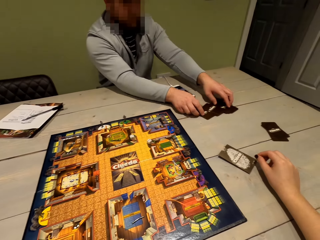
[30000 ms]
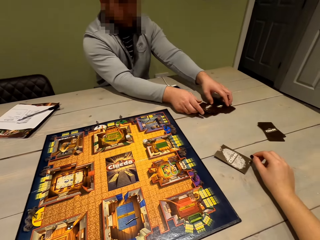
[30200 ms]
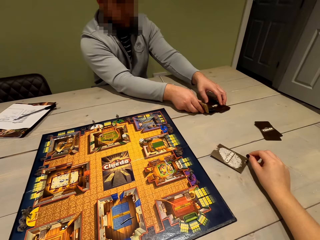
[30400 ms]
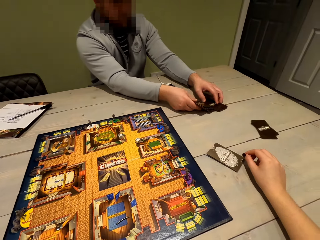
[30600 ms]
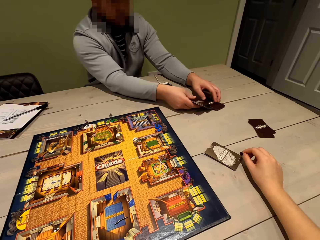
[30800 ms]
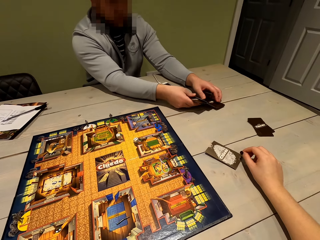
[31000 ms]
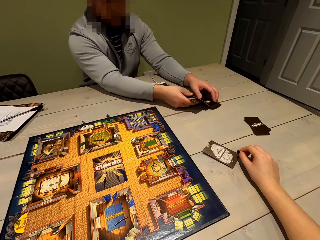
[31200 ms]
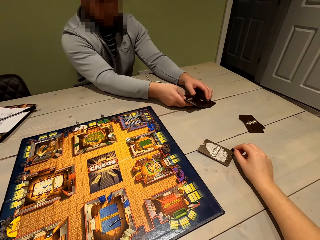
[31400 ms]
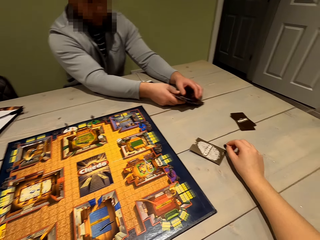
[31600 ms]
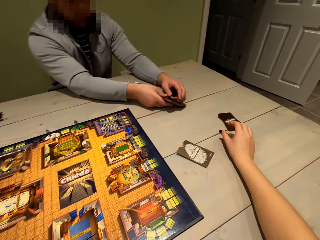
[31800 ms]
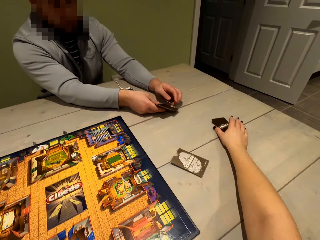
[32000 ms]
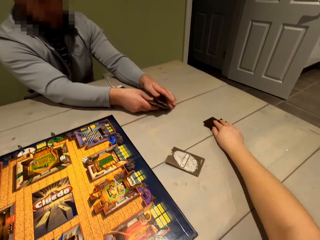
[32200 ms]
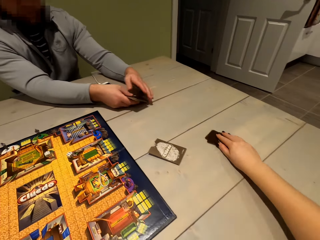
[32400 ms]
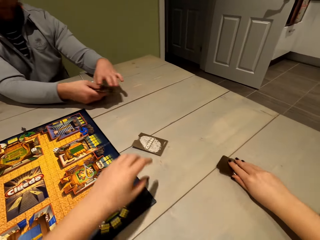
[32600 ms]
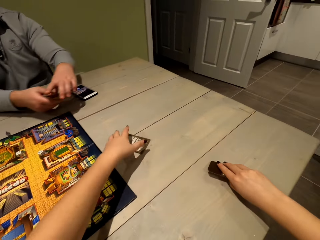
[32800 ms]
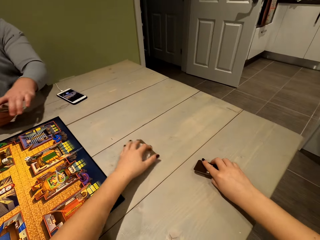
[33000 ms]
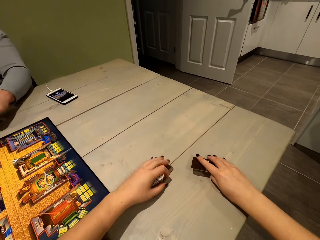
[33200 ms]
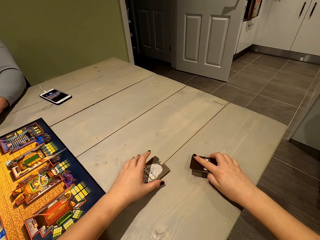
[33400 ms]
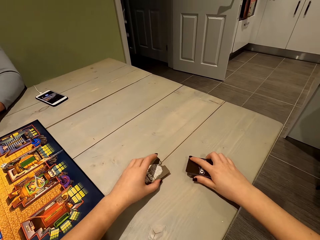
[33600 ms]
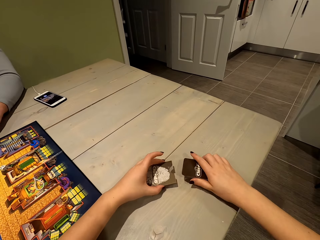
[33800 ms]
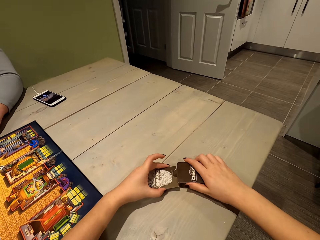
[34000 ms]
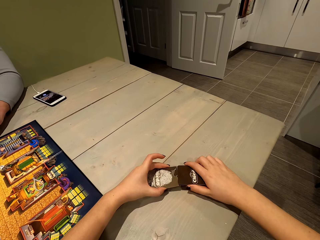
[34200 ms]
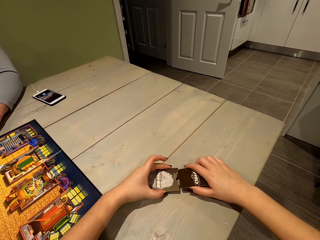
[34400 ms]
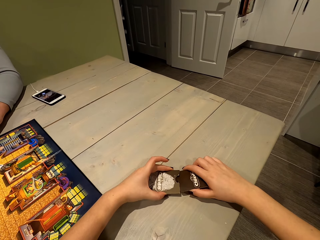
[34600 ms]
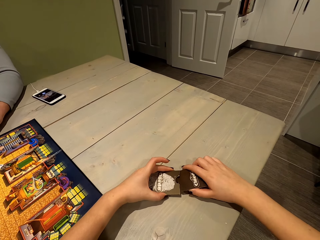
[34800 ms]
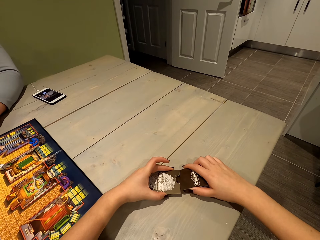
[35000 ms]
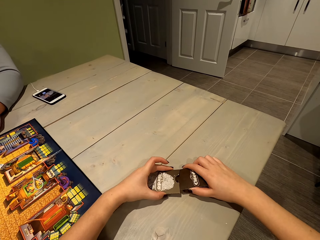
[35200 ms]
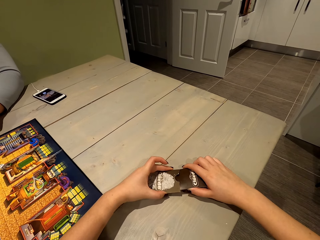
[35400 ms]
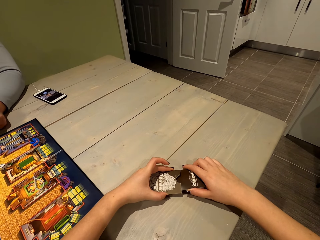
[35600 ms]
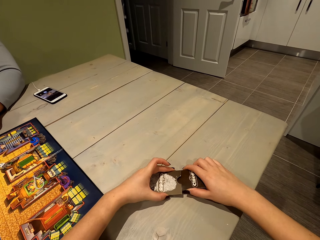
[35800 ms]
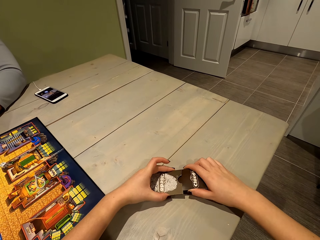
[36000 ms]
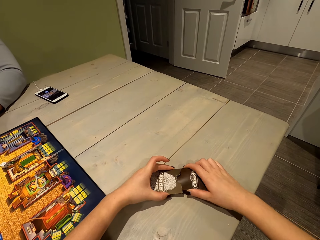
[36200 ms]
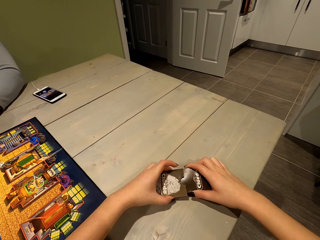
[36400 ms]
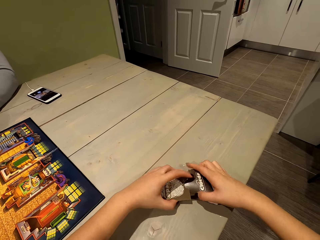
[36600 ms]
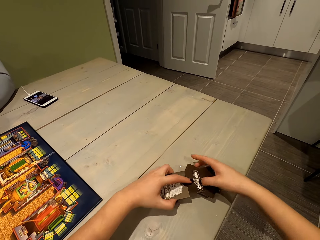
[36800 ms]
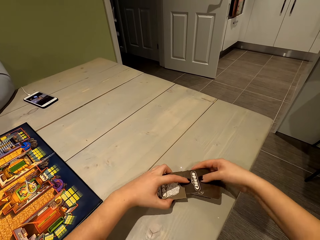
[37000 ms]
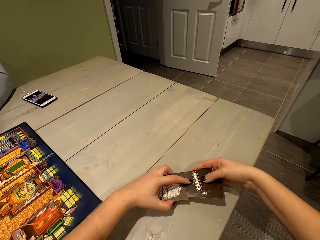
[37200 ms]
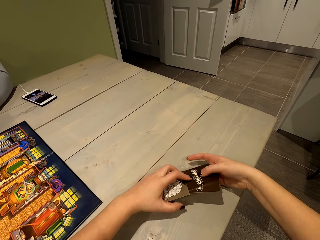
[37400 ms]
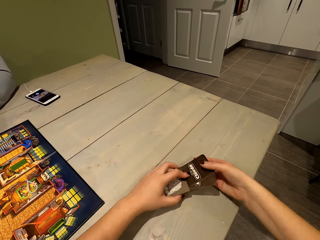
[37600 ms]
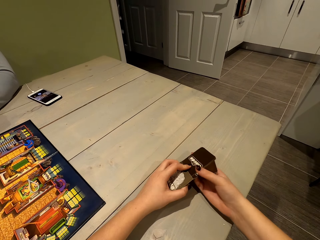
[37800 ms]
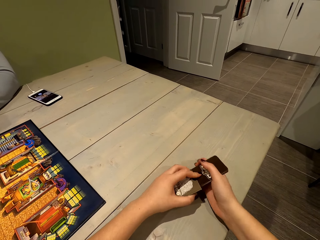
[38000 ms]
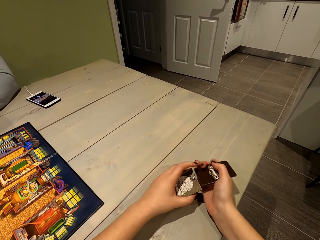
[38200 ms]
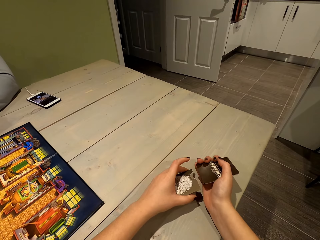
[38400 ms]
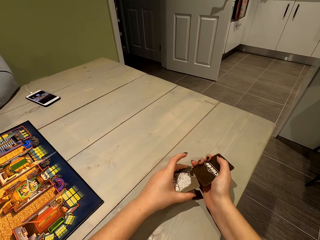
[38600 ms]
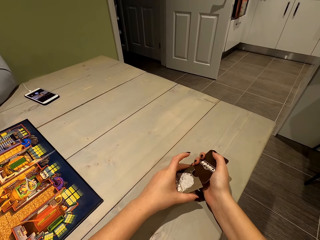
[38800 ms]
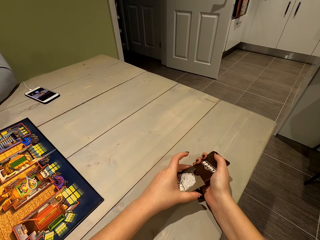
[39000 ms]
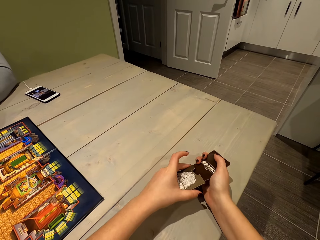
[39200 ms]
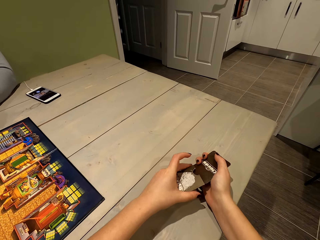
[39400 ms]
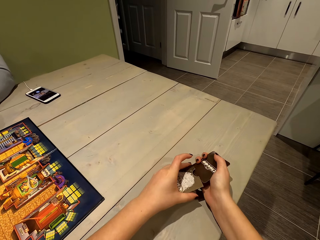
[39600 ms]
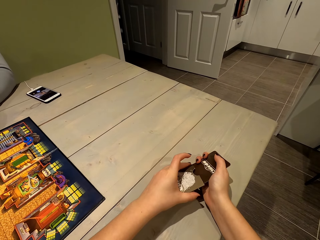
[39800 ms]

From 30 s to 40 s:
A person picks up the cards. The camera wearer moves the cards, picks up the cards, moves a card holder, and puts the cards in the card holder.

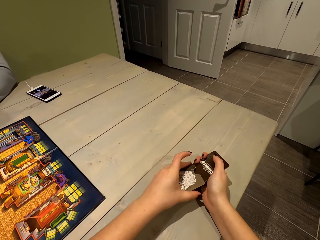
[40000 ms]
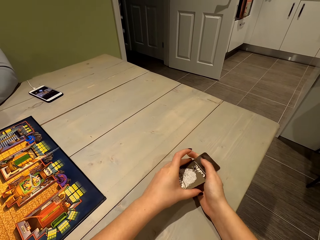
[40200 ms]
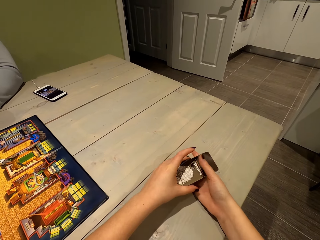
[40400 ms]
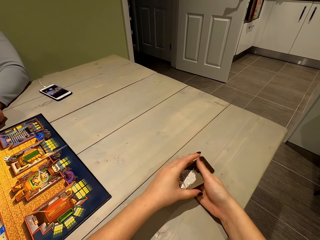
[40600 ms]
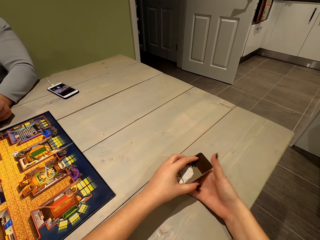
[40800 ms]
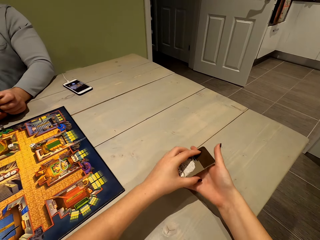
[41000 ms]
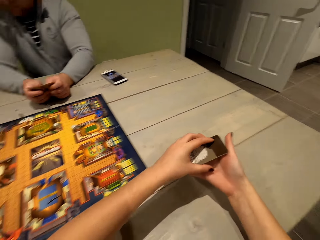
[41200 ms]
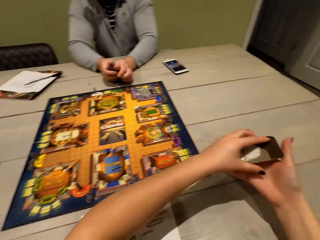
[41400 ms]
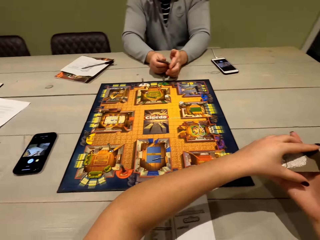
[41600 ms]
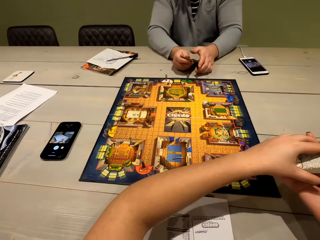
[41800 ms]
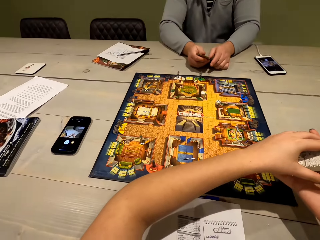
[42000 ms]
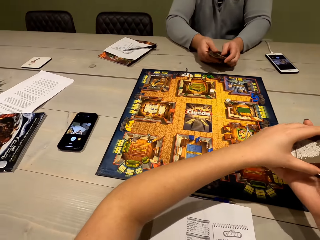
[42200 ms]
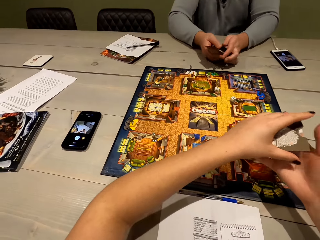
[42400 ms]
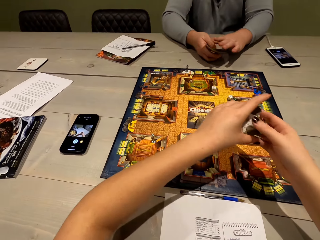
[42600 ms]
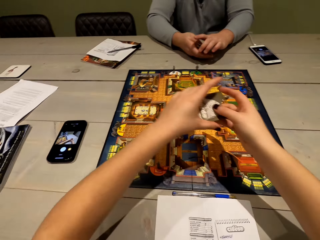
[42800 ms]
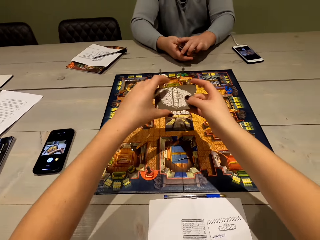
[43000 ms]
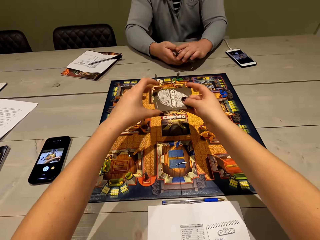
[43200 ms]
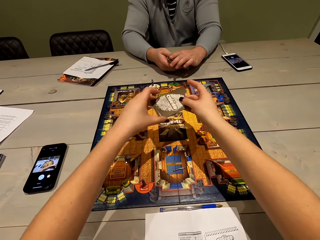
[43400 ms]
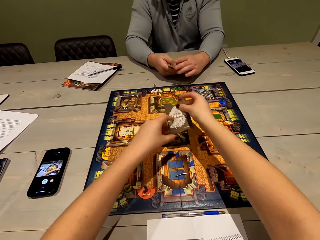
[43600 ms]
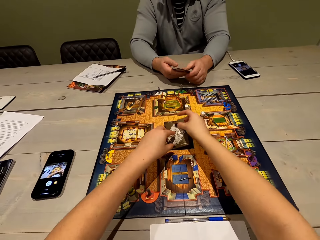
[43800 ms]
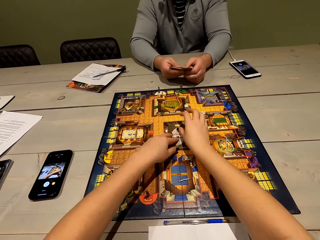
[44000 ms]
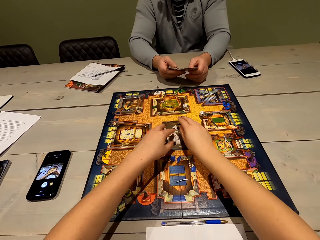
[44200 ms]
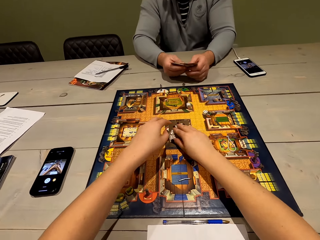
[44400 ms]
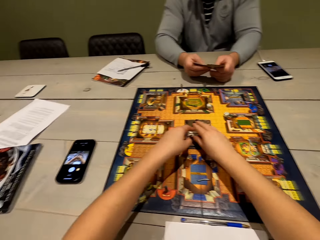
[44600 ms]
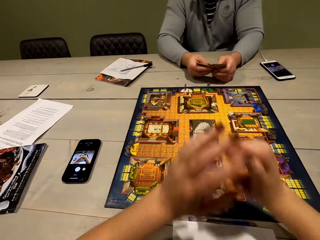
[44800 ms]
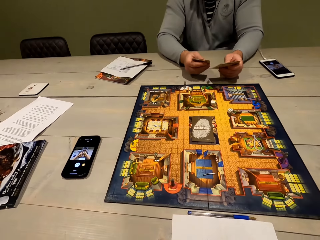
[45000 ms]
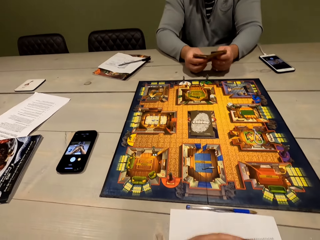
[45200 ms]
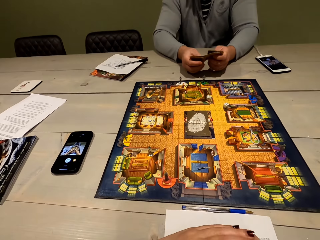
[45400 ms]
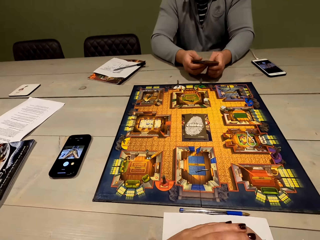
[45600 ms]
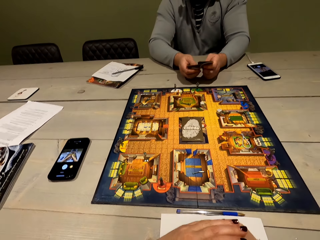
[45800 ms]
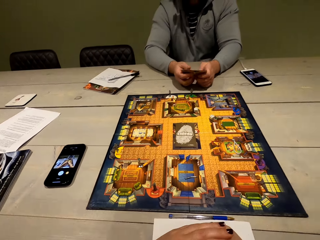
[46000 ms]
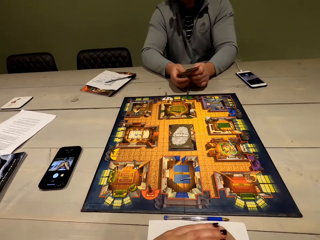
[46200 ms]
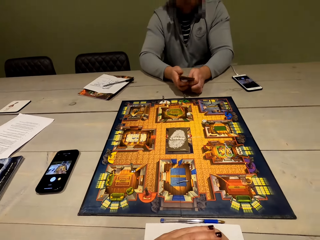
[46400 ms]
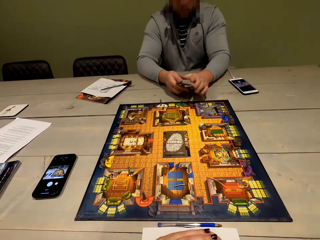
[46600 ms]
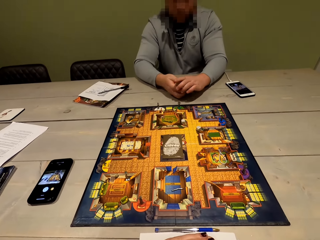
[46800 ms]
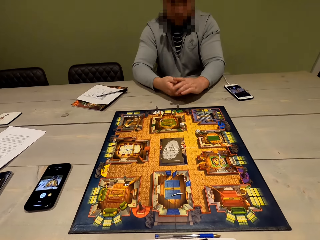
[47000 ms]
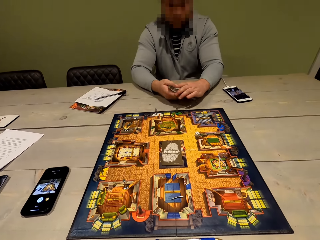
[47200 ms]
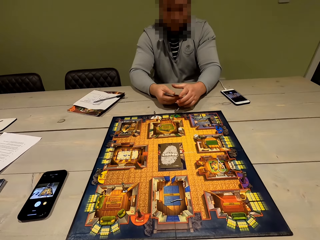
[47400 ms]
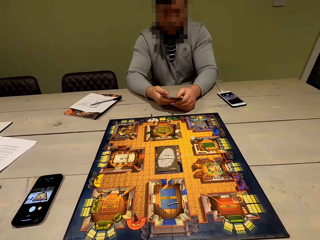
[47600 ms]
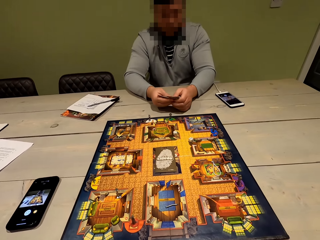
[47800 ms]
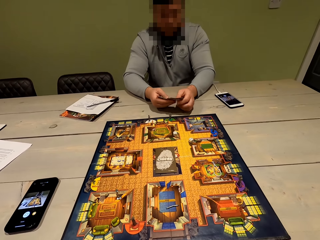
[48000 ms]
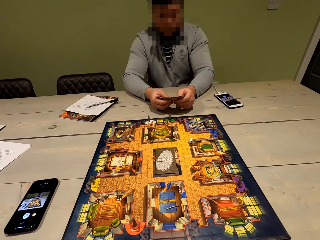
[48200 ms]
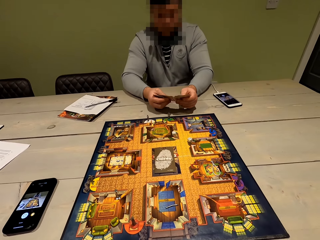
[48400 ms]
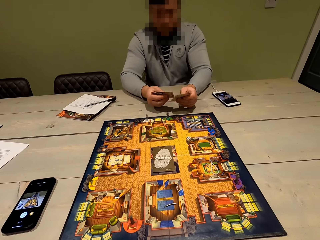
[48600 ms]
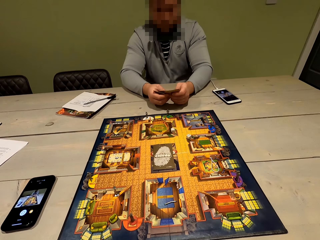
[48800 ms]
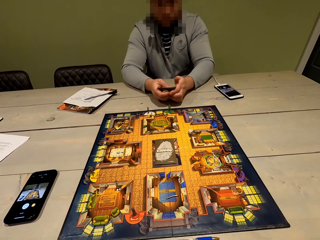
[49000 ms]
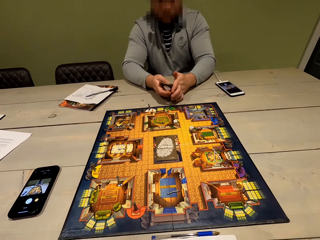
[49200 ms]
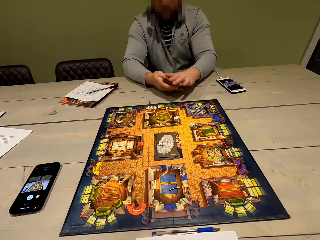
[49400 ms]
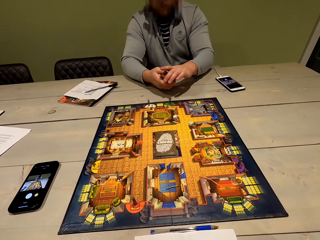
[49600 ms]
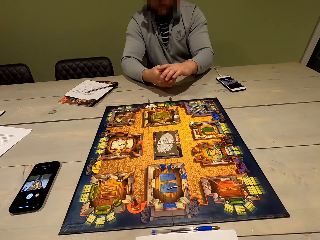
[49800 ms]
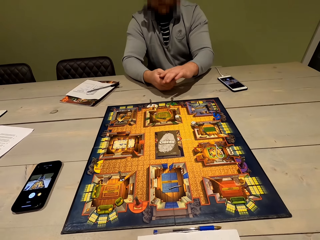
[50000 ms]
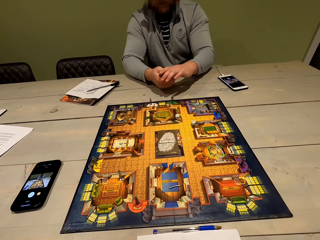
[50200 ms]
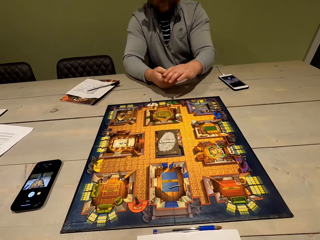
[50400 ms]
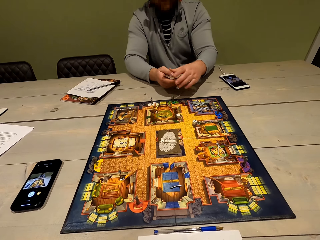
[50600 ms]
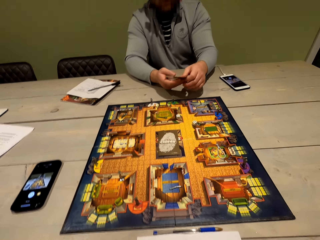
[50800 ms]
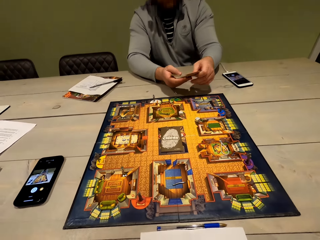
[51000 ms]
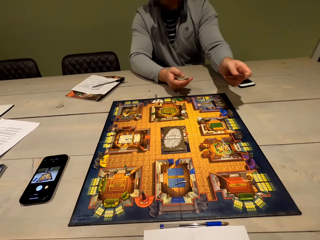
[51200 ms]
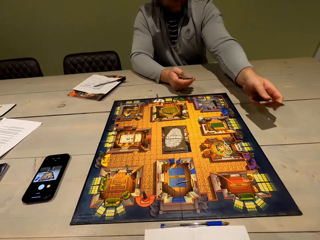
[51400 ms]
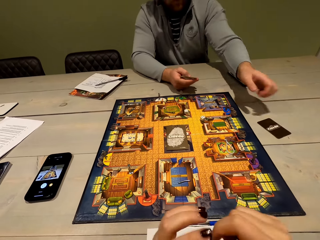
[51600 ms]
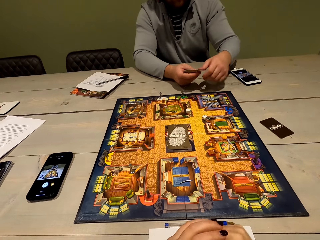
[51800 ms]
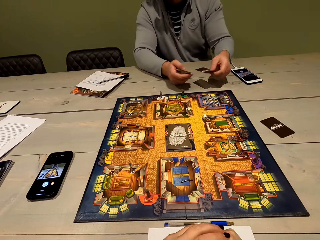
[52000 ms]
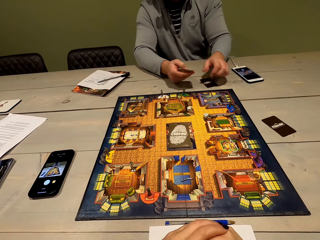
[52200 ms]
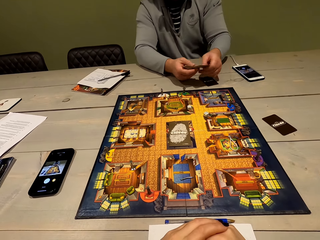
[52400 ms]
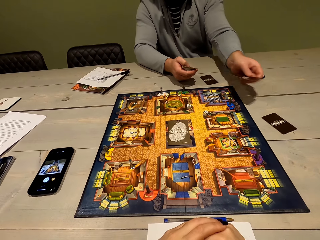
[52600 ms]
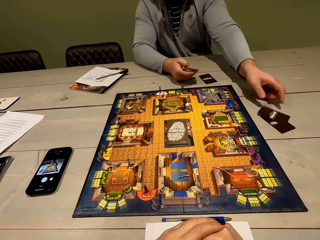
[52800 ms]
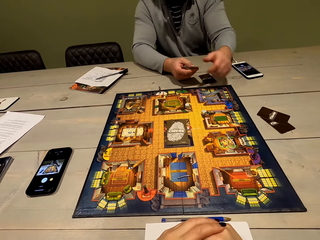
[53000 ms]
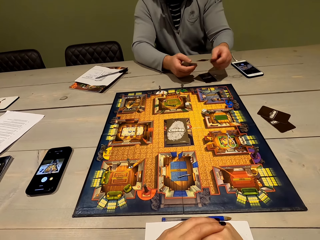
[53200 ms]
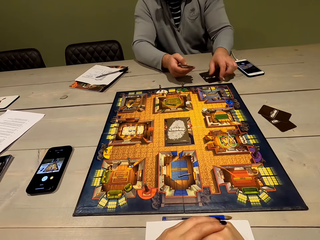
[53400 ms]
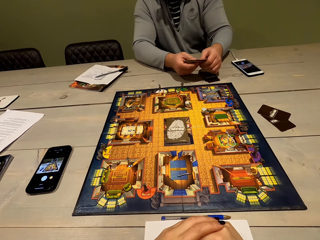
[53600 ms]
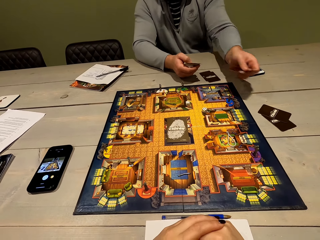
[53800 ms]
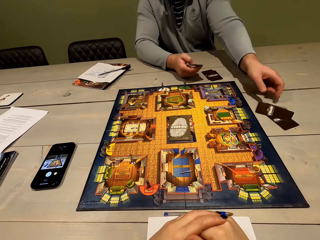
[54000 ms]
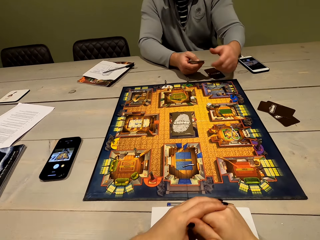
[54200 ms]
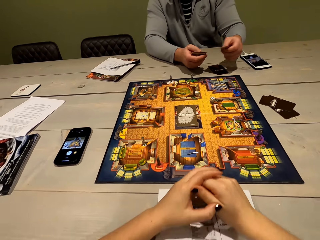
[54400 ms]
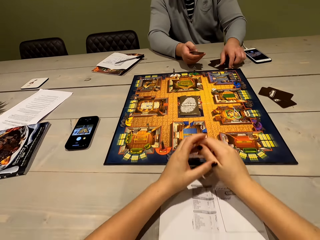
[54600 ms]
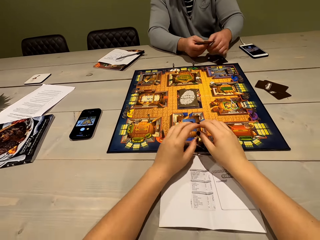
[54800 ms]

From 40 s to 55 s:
A man shuffles cards. The camera wearer puts the cards on the ludo board. The man puts the cards on the table.
